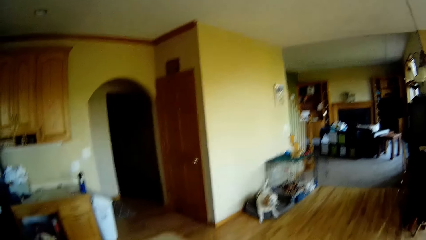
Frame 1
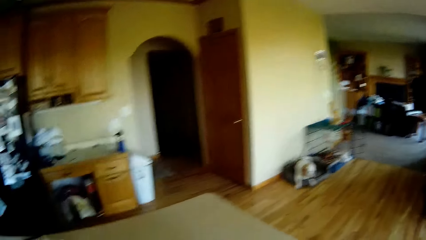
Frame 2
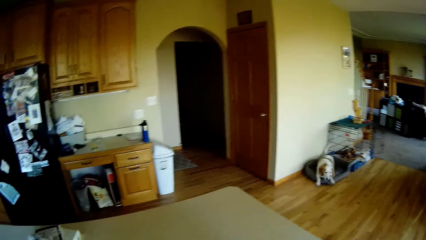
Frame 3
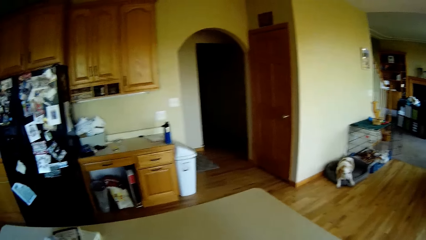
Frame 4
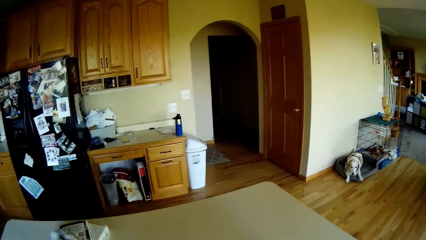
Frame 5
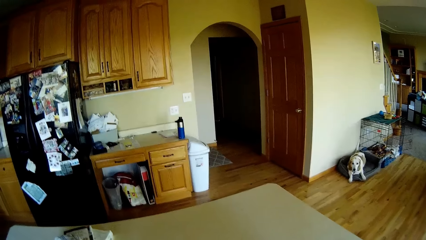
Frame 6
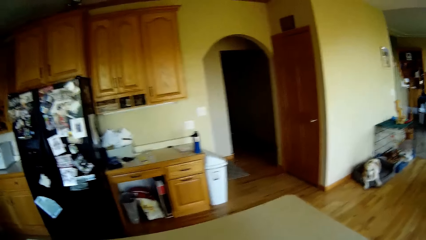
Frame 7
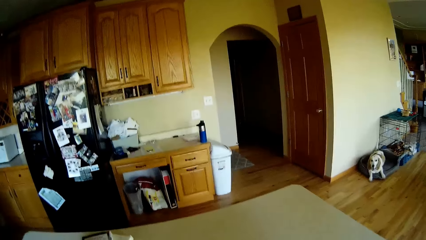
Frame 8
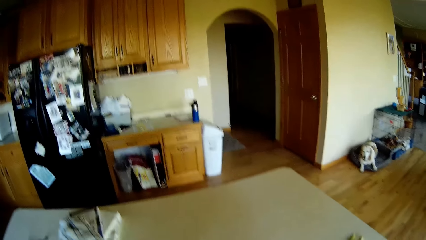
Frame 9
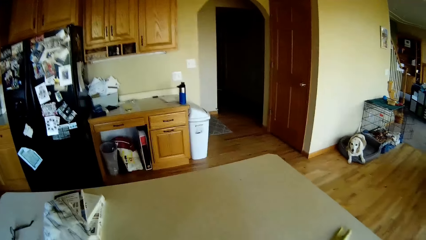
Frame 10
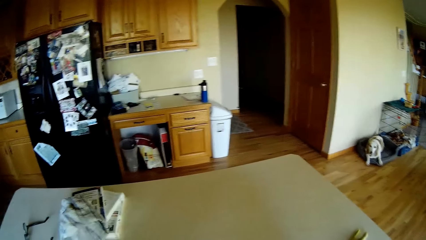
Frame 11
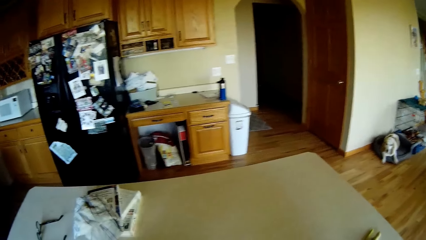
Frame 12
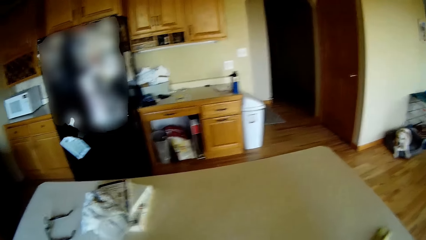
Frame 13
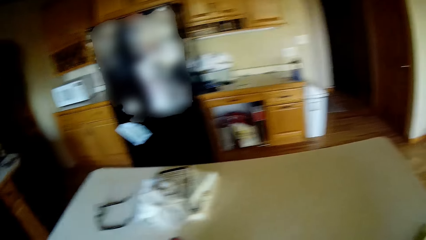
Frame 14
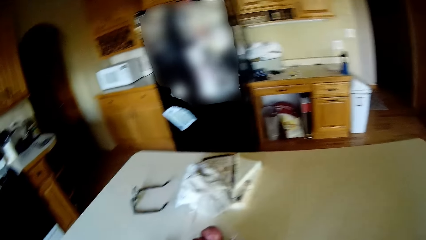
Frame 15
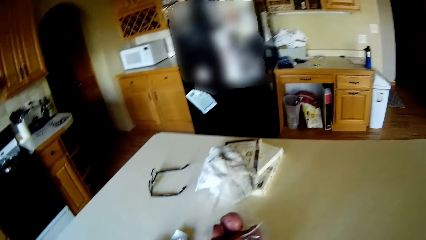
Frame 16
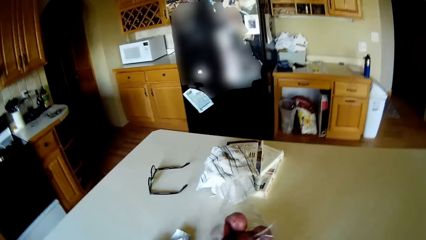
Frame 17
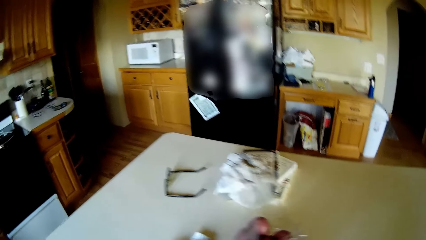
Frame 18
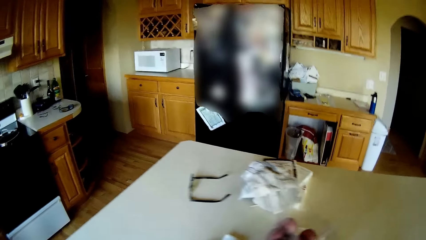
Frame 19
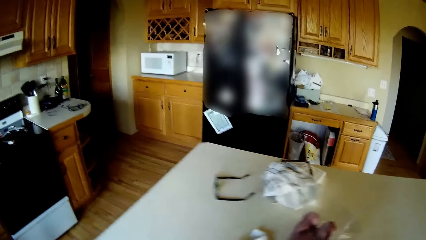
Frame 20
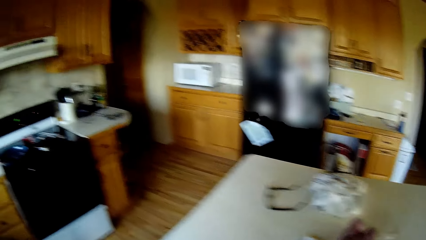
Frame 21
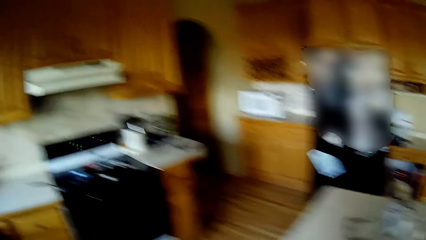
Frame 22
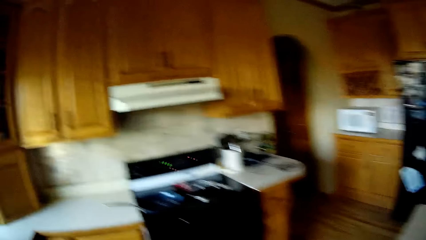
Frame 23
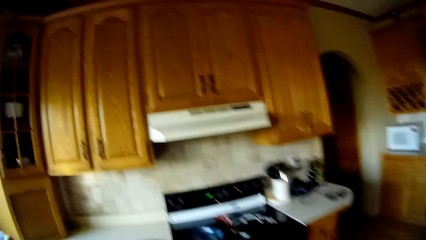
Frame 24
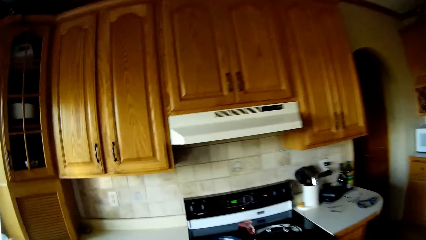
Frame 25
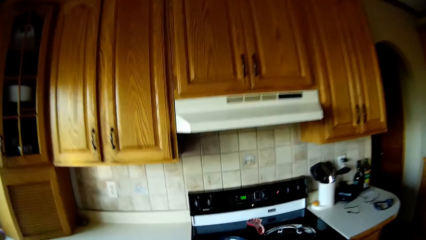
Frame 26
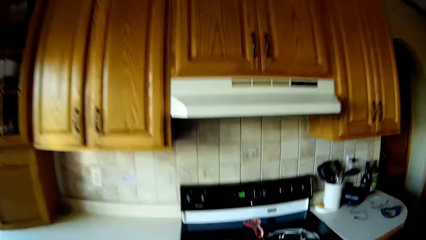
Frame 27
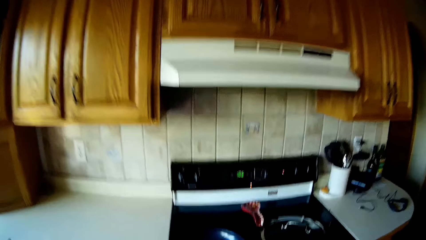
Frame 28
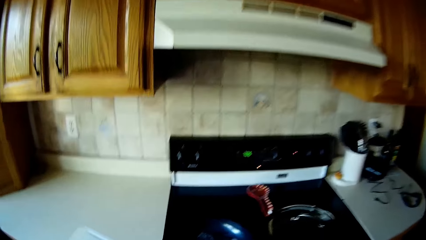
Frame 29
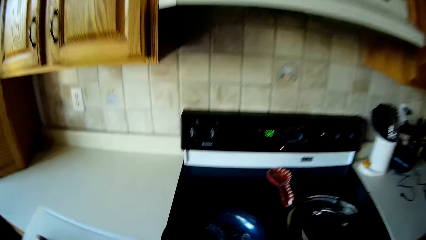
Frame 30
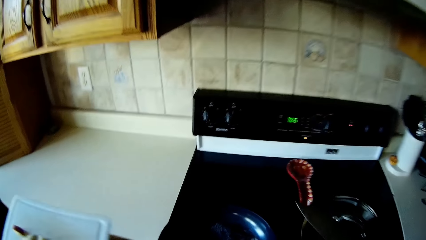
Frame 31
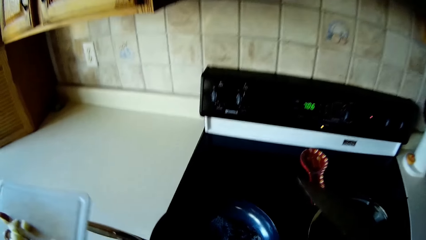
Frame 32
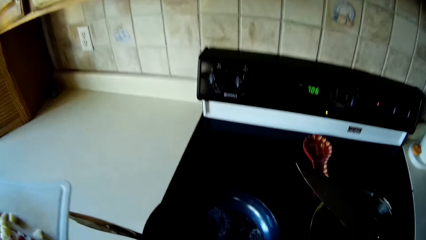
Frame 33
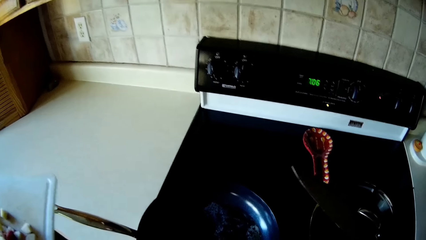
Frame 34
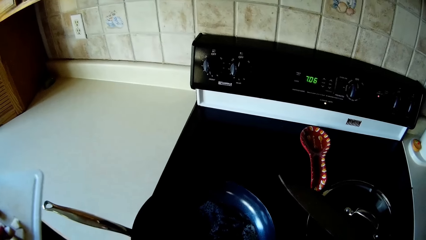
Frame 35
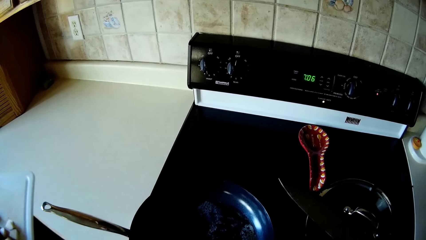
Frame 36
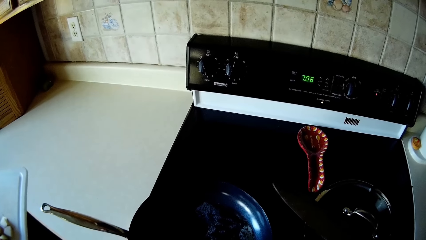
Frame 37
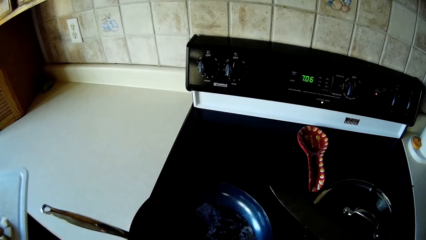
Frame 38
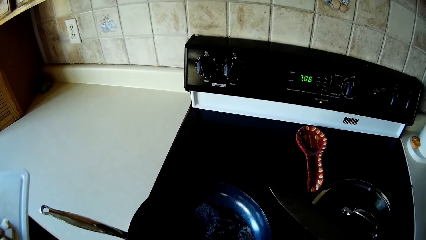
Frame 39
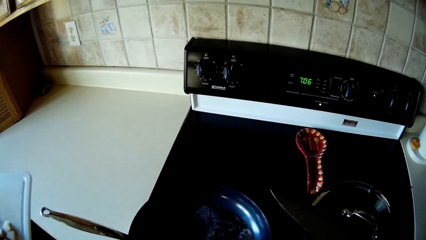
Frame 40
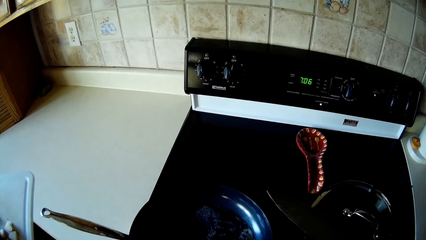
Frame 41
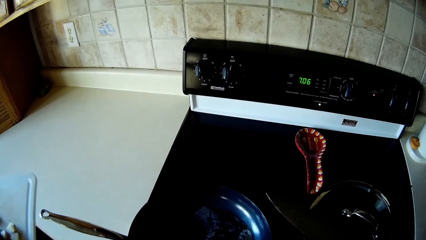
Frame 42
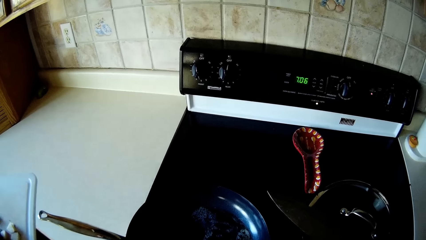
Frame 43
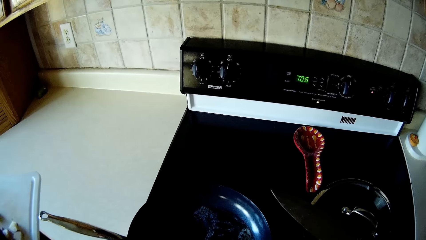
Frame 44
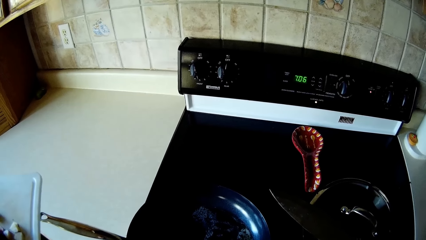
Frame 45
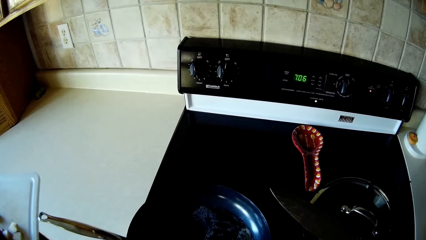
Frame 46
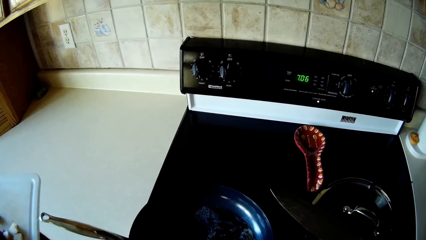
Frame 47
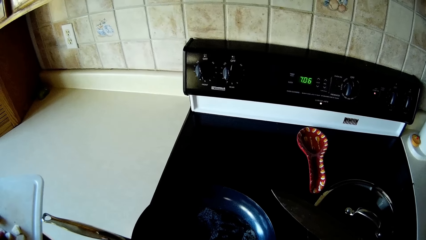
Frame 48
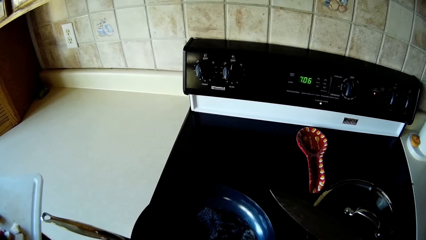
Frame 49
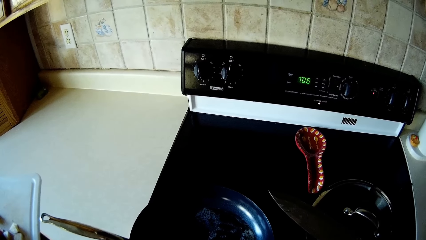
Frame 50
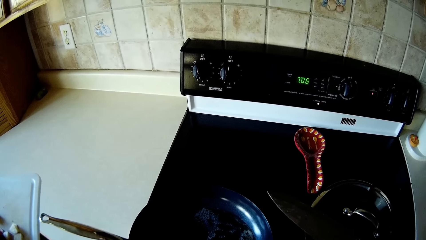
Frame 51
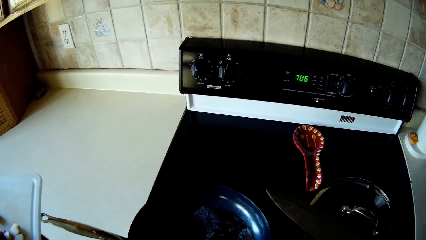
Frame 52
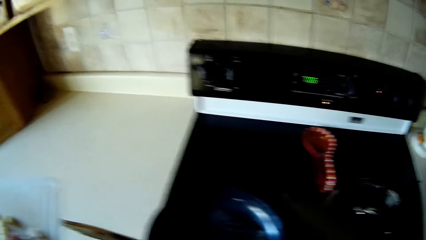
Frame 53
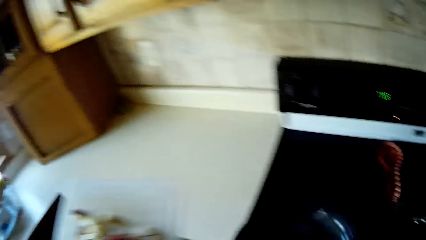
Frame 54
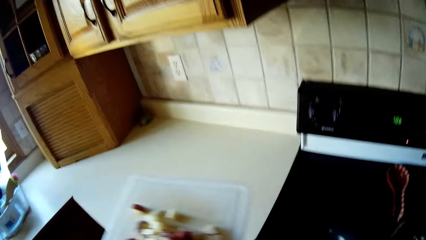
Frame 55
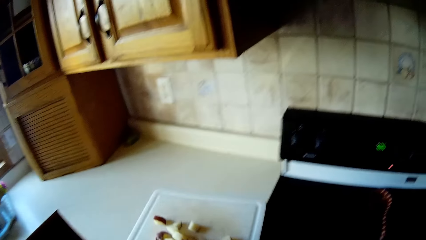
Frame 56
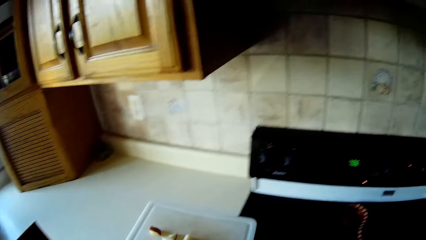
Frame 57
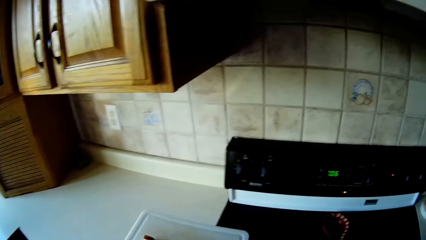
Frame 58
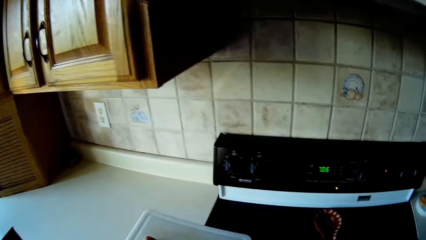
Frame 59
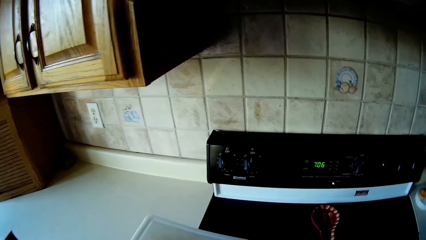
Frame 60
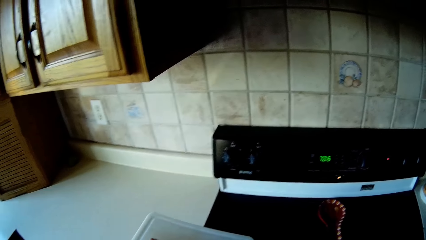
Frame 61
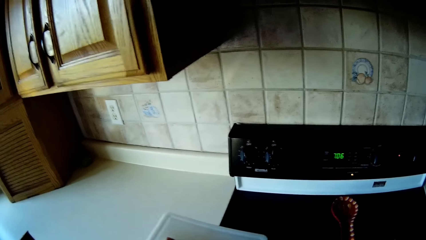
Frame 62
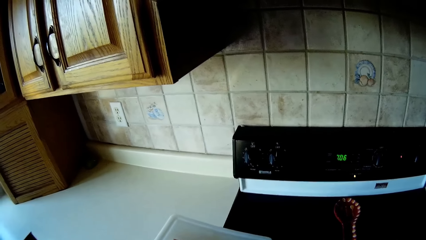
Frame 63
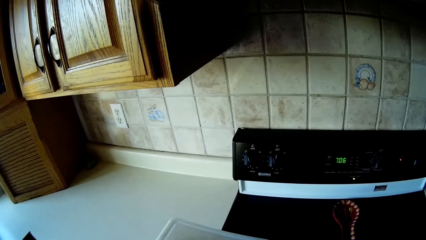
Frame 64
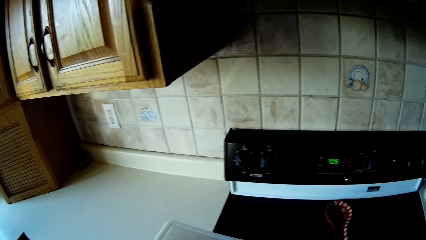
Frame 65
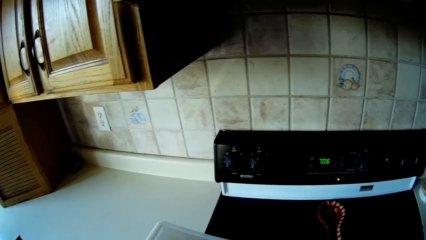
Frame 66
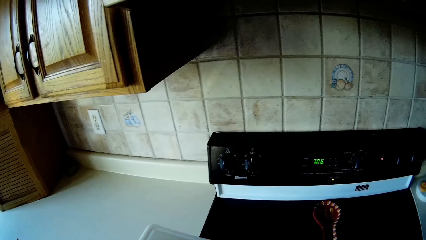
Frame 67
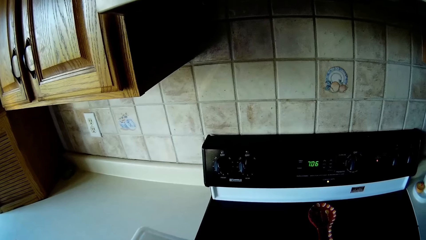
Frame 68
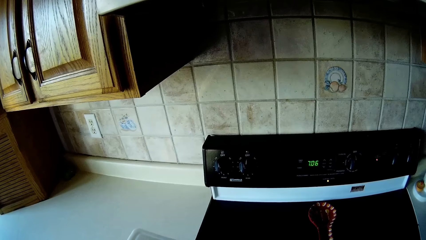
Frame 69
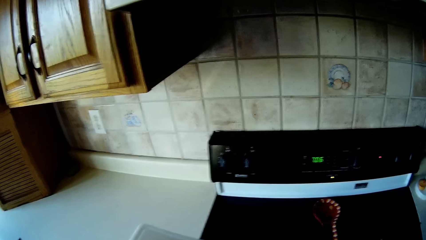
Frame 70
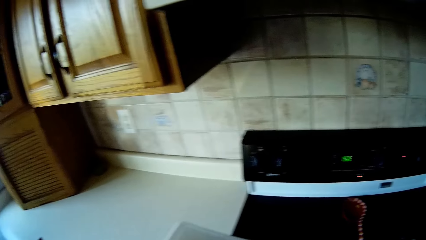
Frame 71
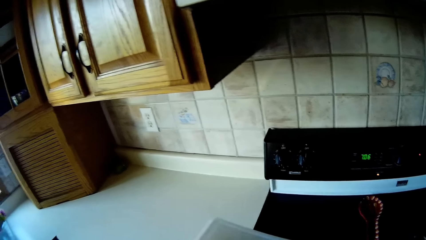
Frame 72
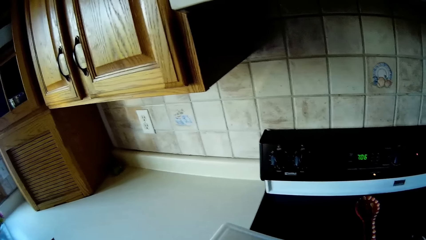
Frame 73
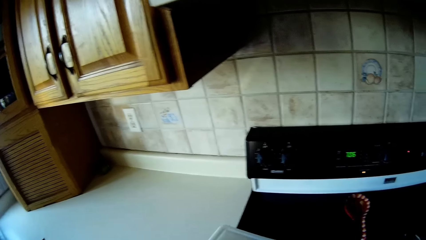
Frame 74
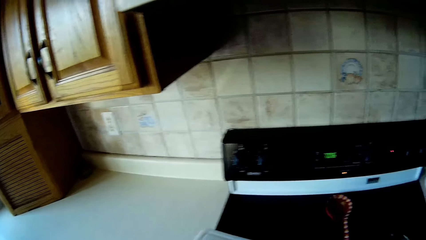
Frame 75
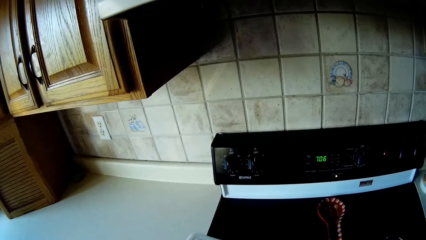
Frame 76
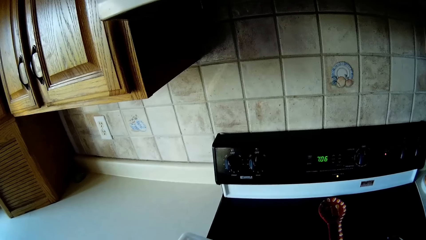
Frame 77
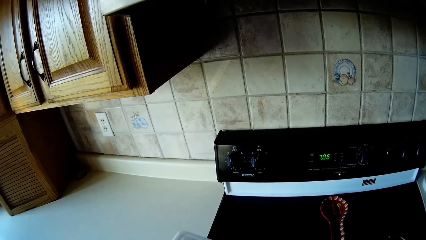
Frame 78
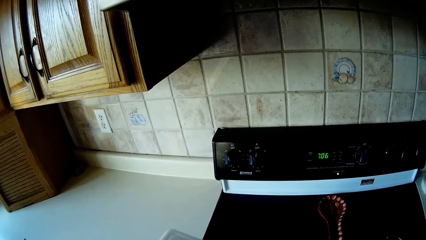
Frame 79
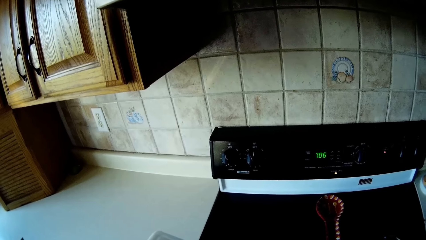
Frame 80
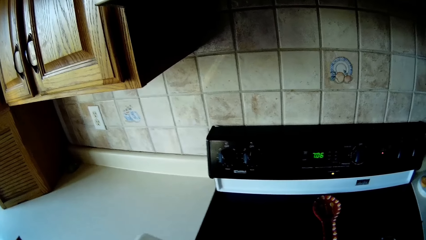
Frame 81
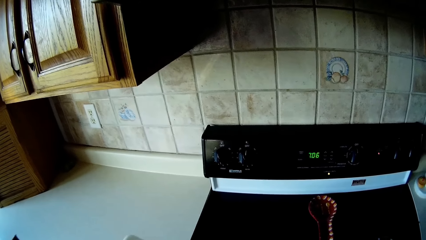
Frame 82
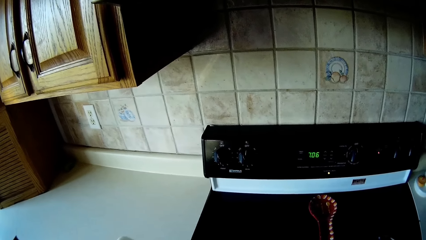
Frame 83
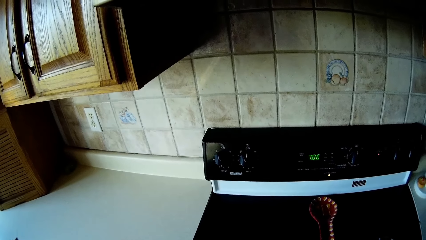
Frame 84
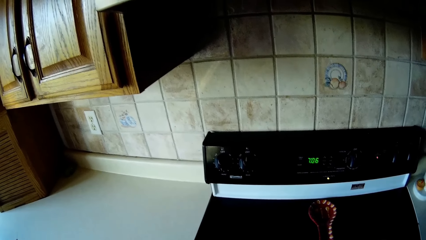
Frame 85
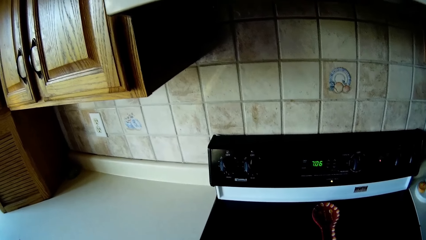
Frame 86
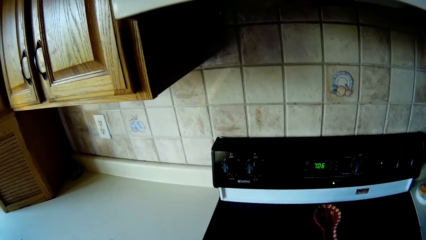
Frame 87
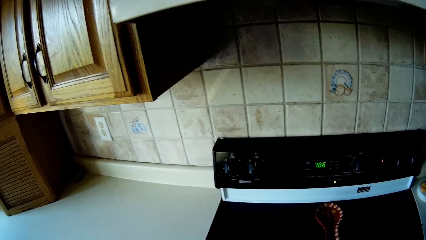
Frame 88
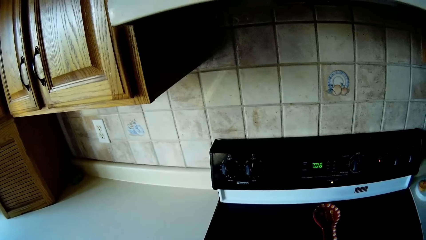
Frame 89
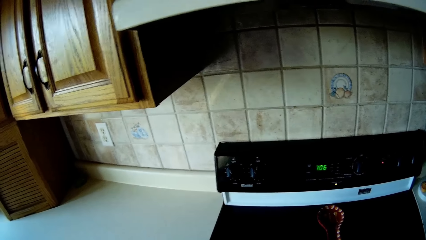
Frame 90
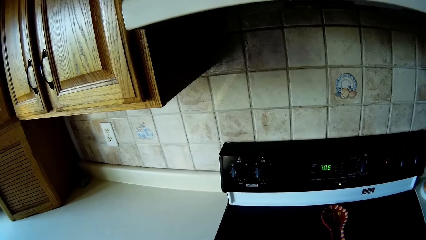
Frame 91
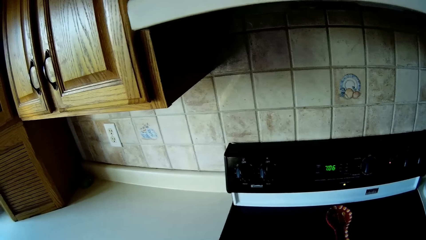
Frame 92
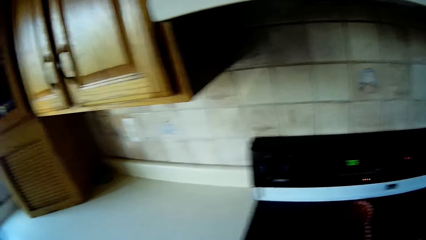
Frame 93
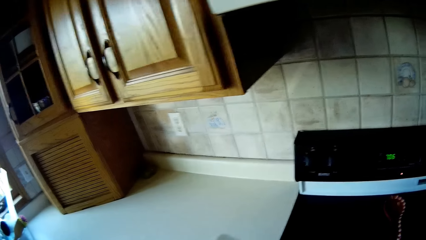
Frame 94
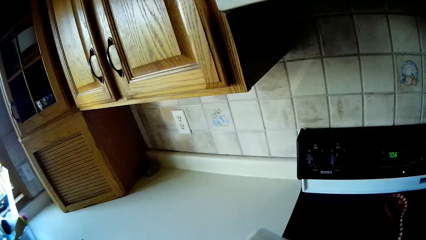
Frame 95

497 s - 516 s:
The camera wearer walks. She holds a chopping board with diced apple with her left hand. She moves a chef's knife in her right hand on a pot. She walks. She pours the diced apple on the chopping board into the pan on the cooker with the chef's knife in her right hand.
